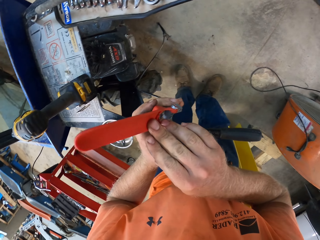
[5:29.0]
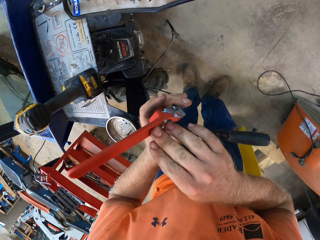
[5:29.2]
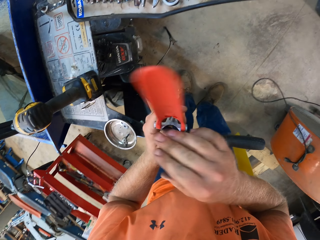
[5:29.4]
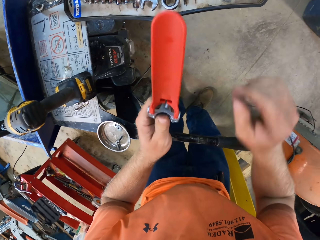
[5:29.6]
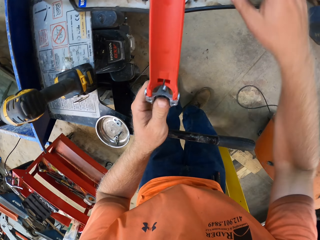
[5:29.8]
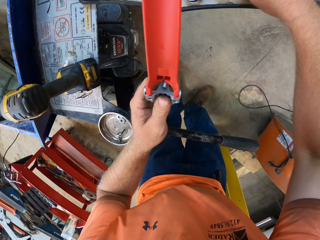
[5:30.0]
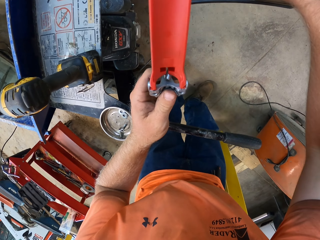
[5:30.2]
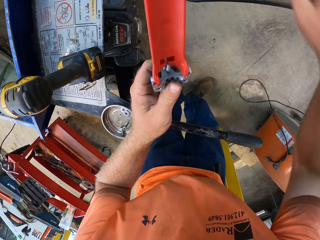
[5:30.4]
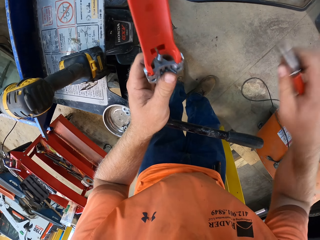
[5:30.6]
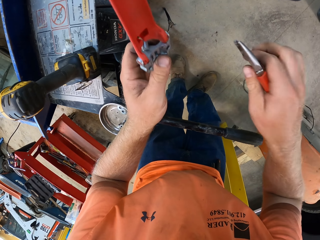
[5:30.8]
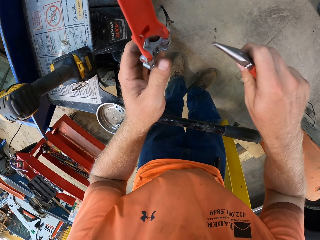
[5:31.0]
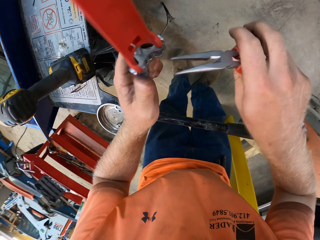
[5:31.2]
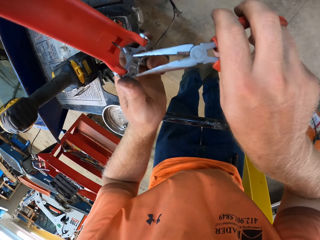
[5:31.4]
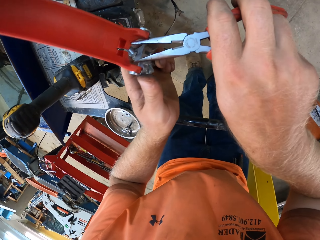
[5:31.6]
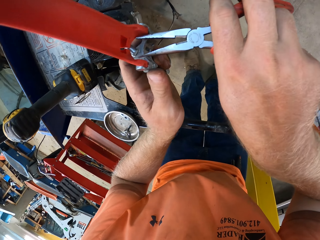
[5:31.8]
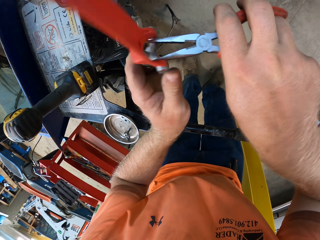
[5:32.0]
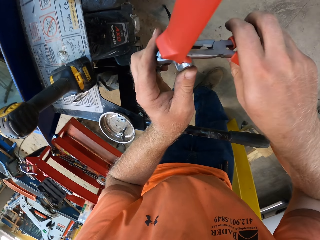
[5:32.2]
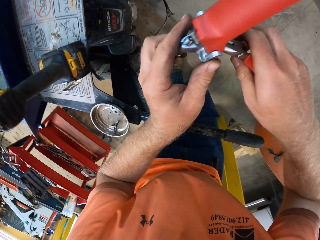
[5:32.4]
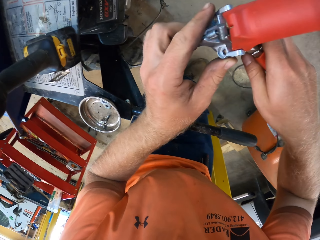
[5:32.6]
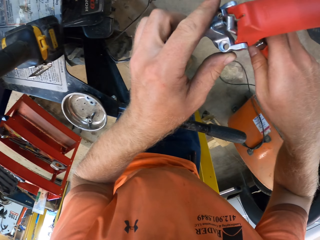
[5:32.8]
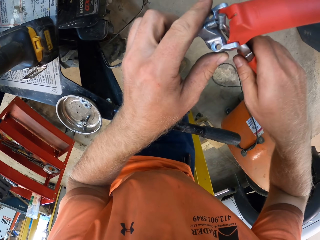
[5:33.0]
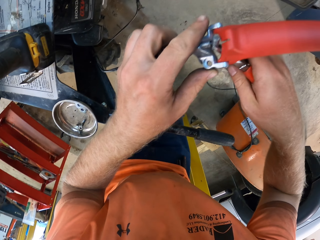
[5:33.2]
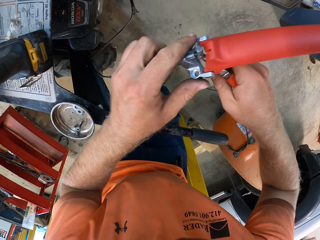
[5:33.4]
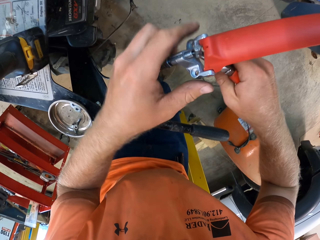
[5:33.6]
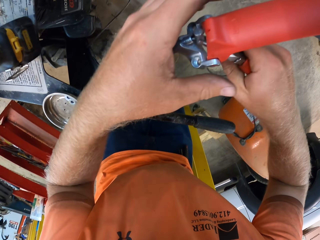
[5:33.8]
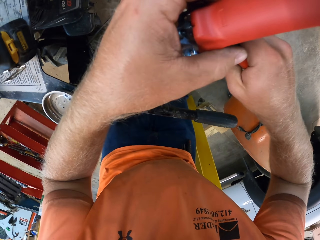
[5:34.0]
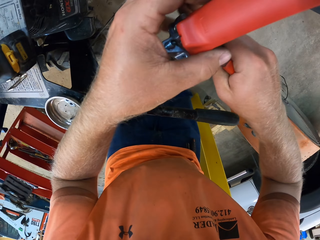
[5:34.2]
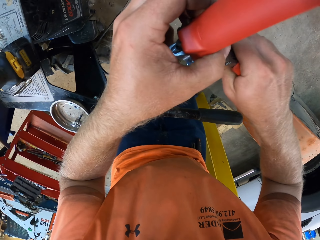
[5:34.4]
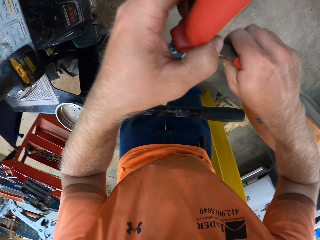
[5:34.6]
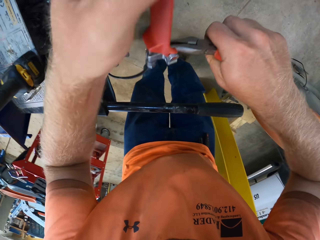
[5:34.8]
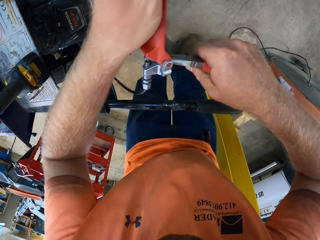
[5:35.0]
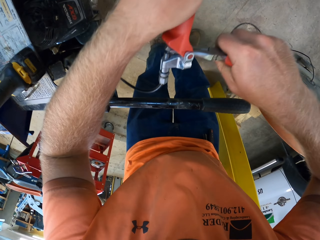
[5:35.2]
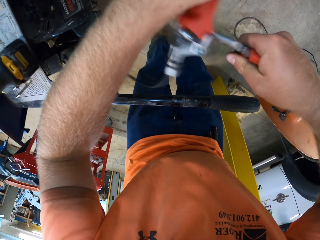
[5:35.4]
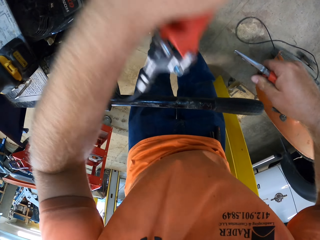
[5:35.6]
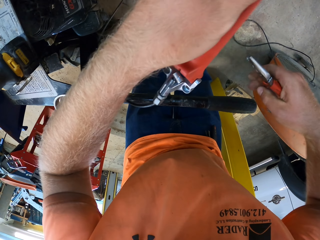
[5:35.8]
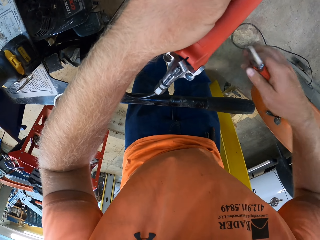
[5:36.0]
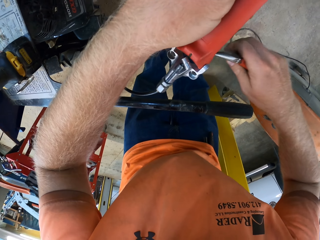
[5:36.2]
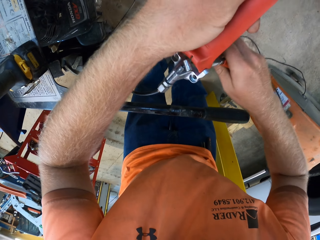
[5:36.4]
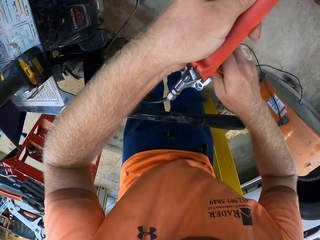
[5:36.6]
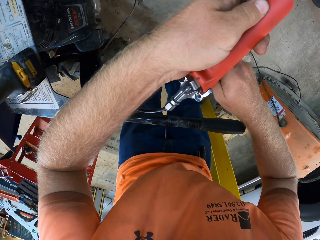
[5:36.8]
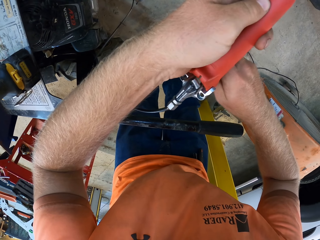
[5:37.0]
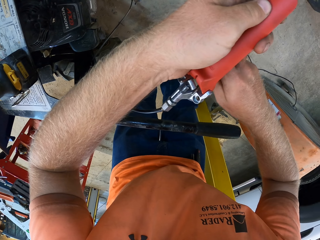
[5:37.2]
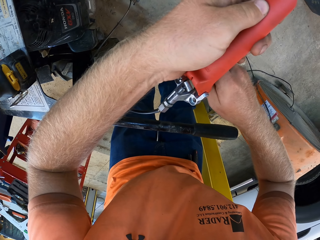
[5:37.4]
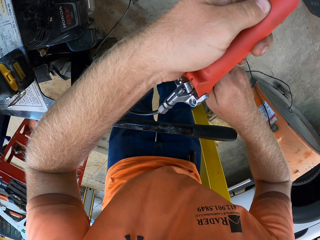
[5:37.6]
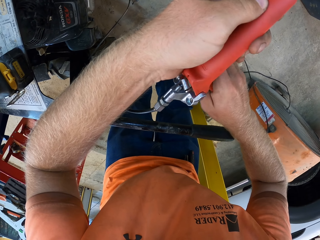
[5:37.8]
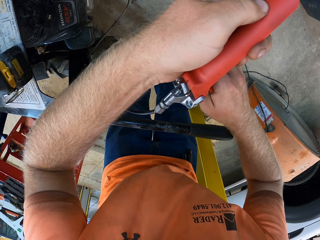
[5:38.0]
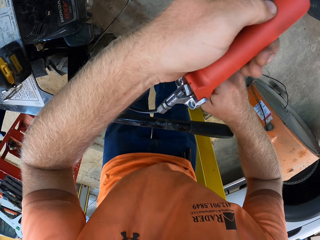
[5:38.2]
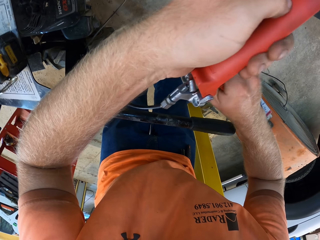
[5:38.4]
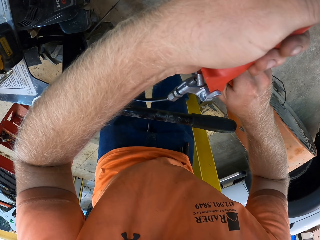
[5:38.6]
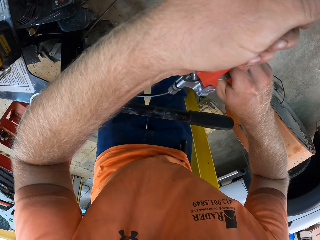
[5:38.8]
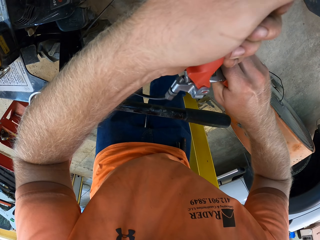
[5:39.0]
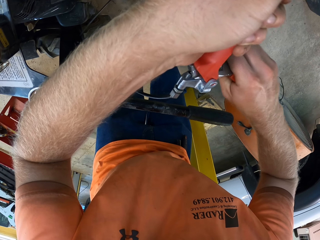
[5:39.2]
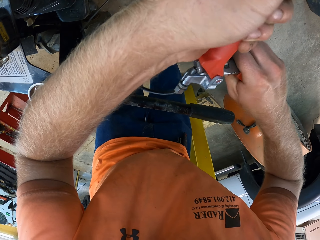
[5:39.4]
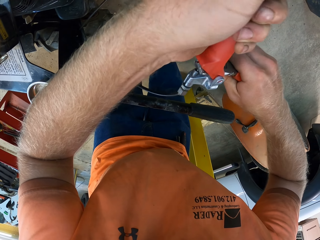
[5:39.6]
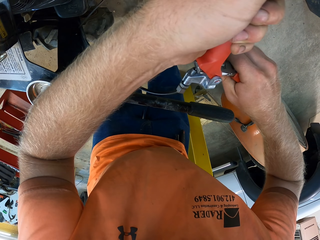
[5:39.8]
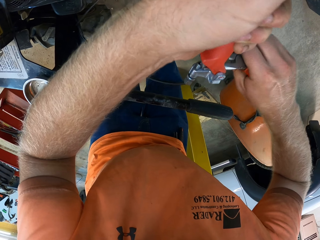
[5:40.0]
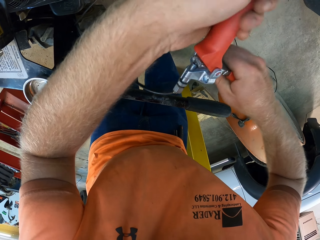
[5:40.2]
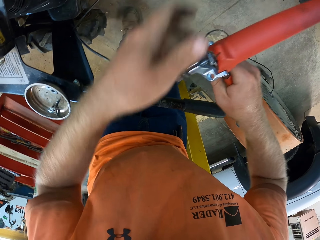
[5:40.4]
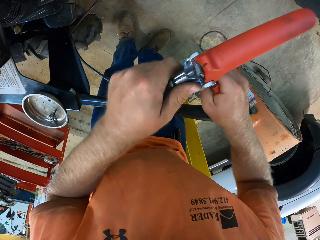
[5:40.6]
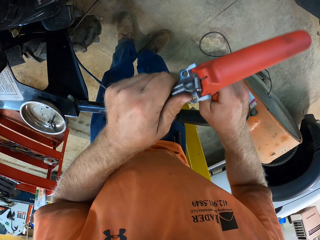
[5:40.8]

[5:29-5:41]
The camera wearer flips the brake lever. He picks up a pair of pliers from a tool rack on the mini dumper with his right hand. He pulls the ferrule of the clutch cable of the mini dumper in the clutch lever with the pair of pliers in his right hand. He tightens the cable end with the pliers. He pulls the pliers. He tightens the cable end with the pliers.

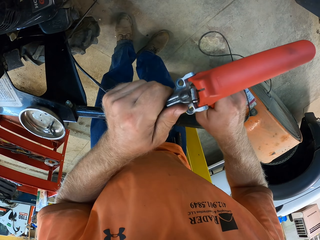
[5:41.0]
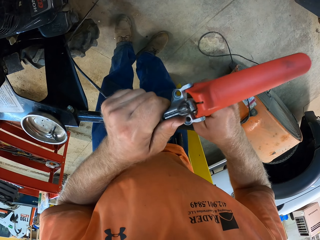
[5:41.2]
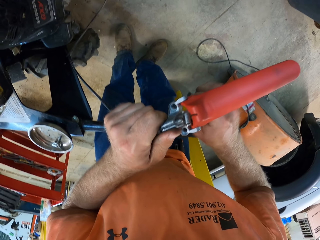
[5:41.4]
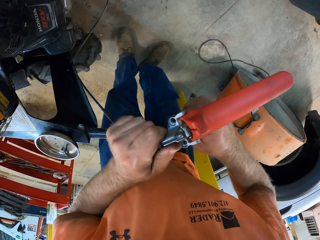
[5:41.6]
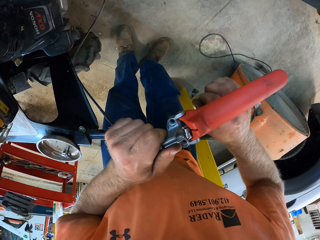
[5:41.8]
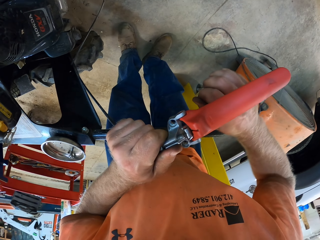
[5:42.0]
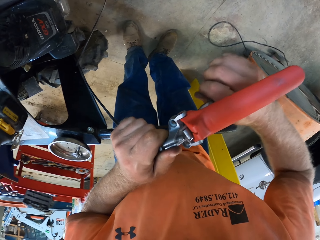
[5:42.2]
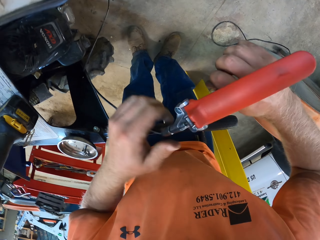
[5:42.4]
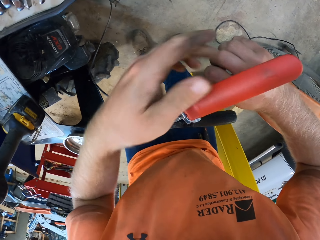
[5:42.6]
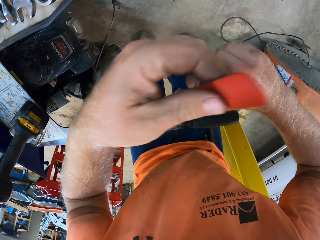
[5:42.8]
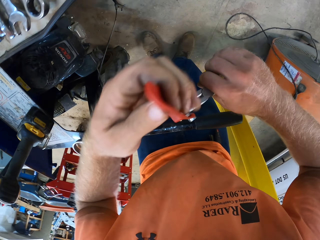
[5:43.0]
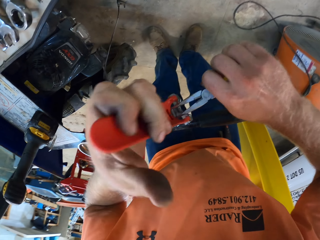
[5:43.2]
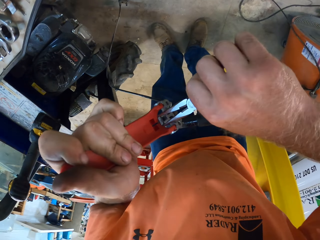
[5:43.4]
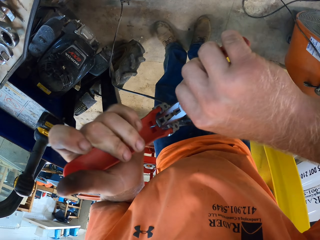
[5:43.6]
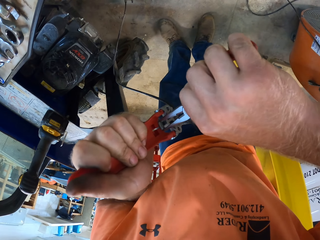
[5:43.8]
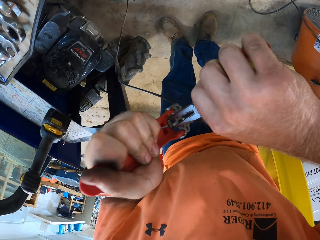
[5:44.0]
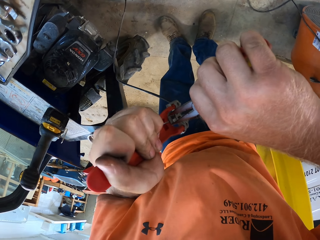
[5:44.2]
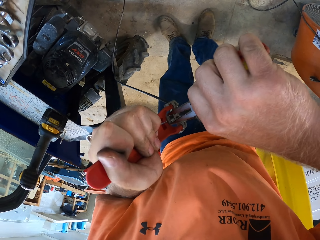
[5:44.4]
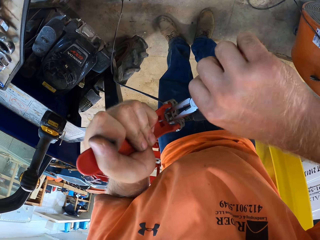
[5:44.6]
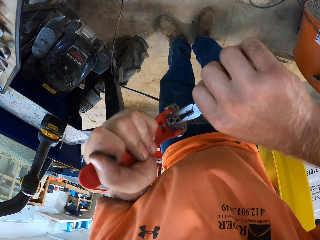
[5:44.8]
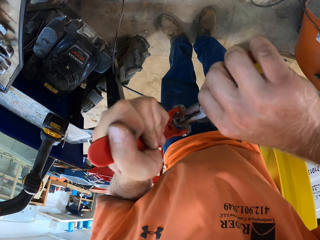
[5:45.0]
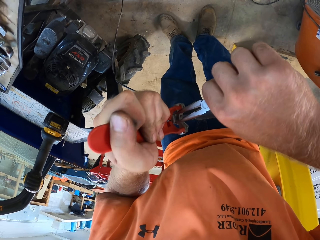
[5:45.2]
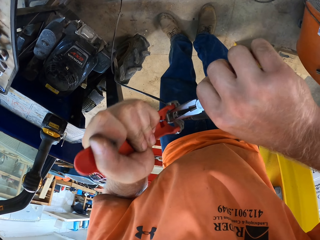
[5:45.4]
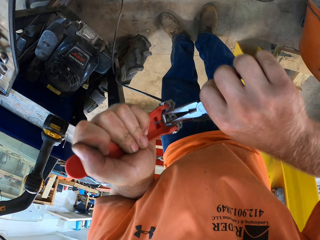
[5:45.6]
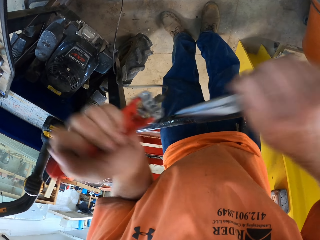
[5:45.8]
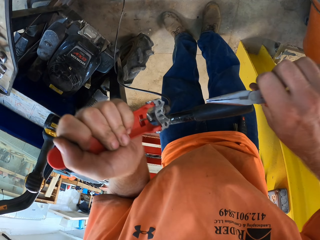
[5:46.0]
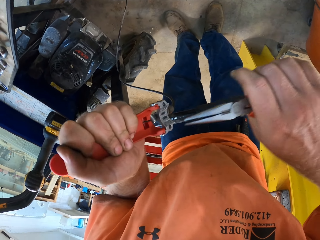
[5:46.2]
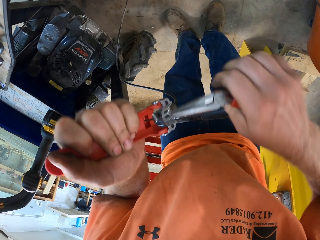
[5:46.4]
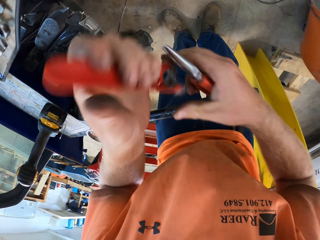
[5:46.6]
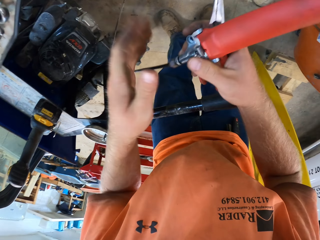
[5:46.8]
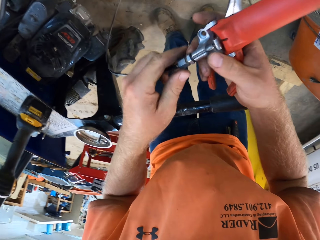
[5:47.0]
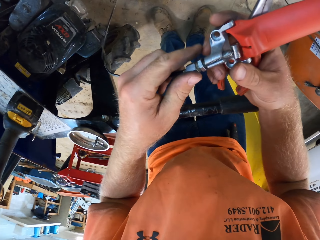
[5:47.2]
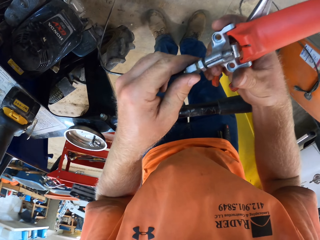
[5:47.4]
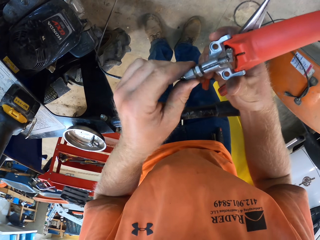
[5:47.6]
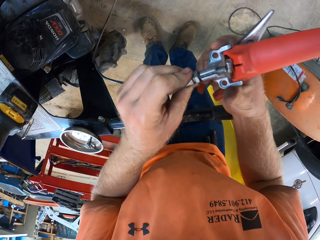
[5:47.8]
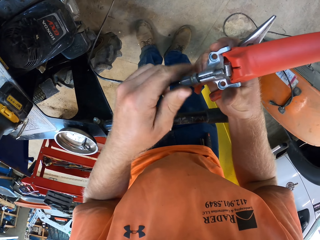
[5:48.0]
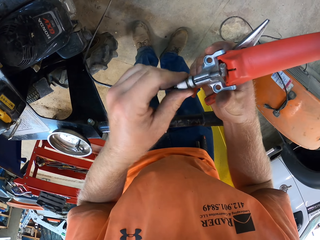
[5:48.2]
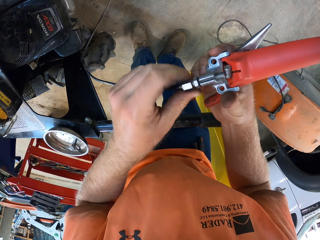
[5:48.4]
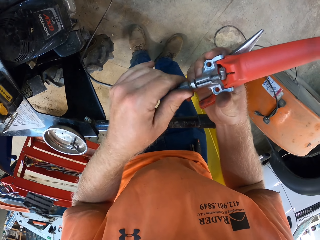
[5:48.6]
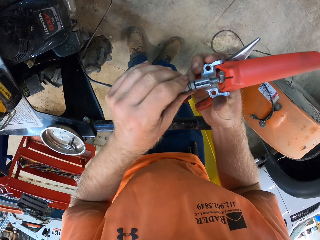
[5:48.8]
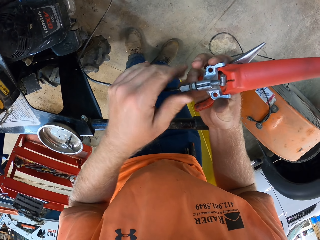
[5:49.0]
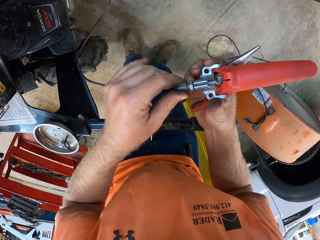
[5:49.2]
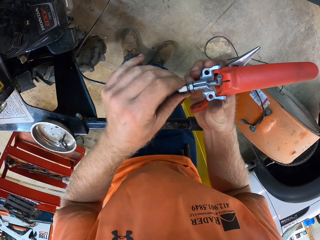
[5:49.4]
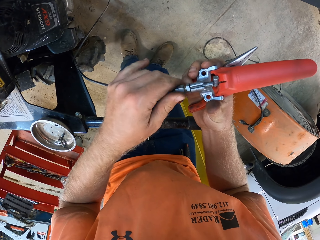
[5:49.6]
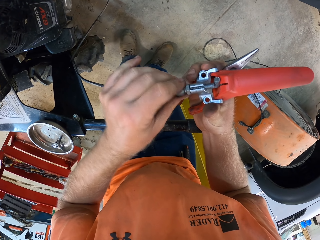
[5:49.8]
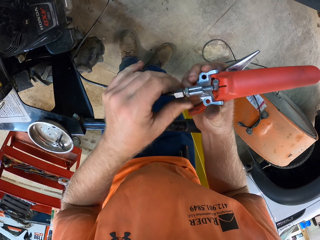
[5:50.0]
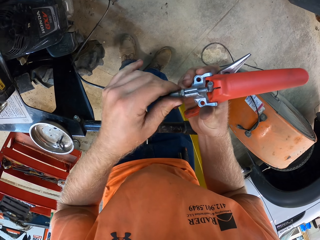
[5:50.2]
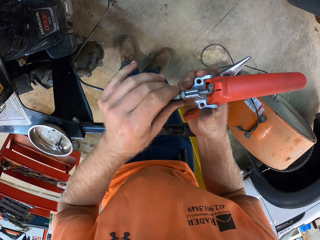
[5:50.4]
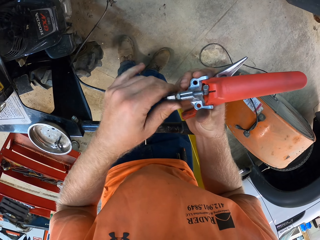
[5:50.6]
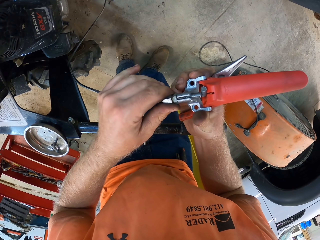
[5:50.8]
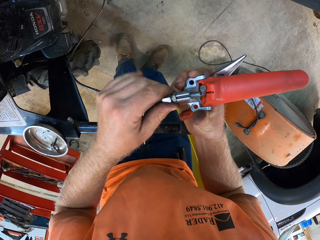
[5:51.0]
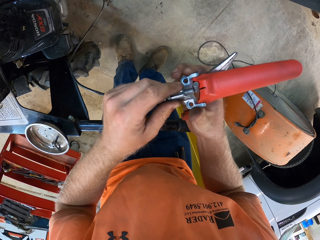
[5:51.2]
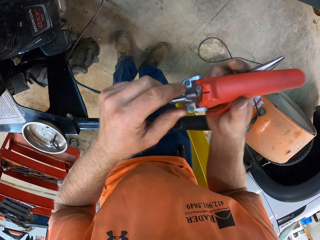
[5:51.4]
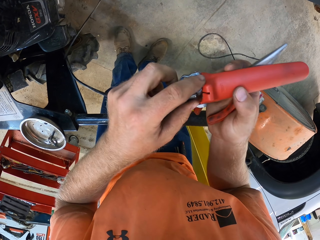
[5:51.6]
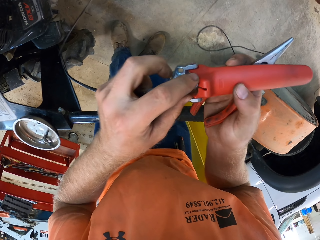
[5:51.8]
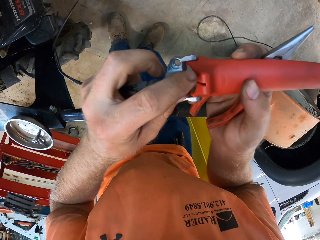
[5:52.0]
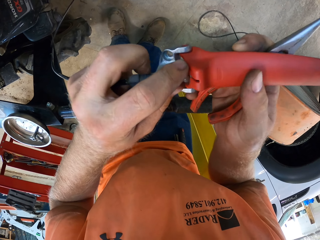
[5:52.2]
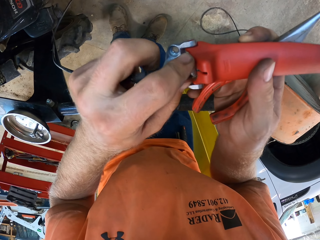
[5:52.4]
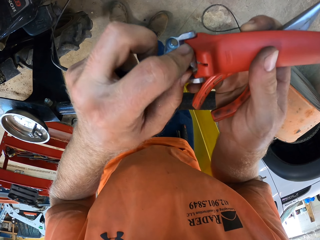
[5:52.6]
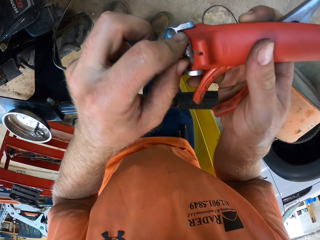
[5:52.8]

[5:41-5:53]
The camera wearer flips the brake lever. He pulls the pliers. He passes the clutch lever in his left hand to his right hand. He turns the screw on the clutch cable of the mini dumper with his left hand. He flips the brake lever. He tightens the brake cable bolts with the left hand. He adjusts the ferrules of the clutch cable of the mini dumper in the clutch lever with his left hand.
